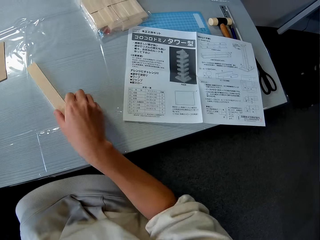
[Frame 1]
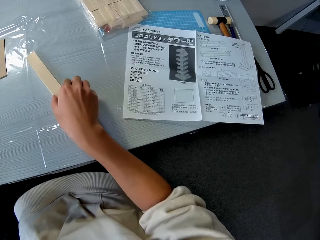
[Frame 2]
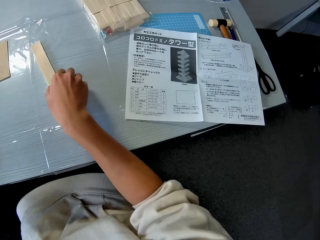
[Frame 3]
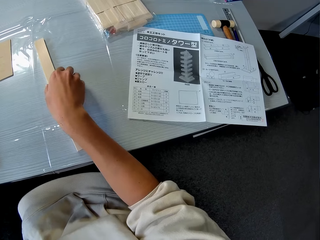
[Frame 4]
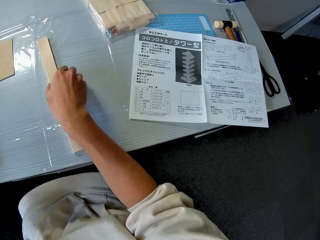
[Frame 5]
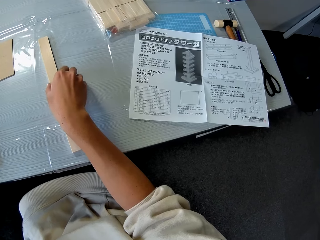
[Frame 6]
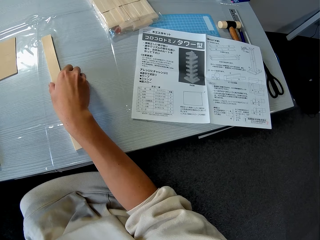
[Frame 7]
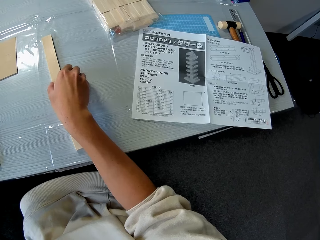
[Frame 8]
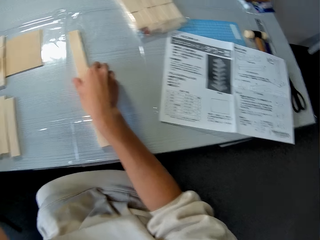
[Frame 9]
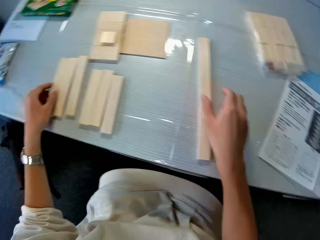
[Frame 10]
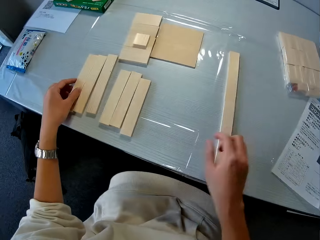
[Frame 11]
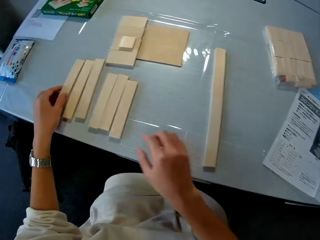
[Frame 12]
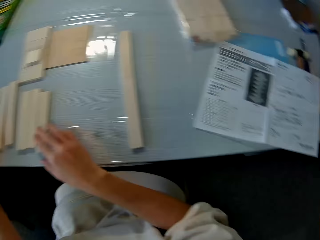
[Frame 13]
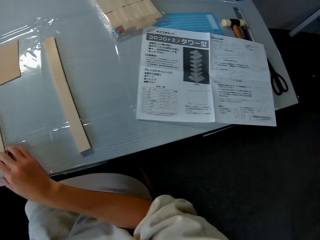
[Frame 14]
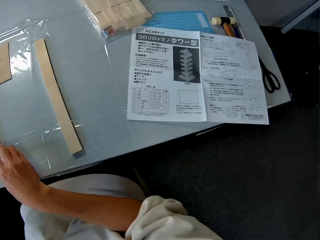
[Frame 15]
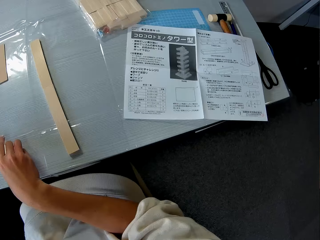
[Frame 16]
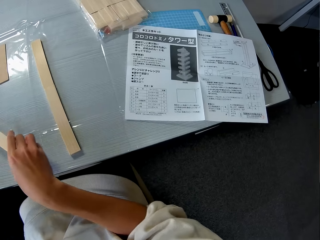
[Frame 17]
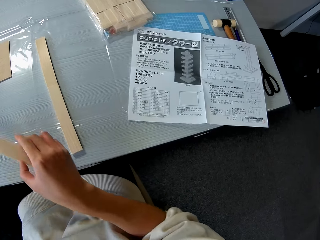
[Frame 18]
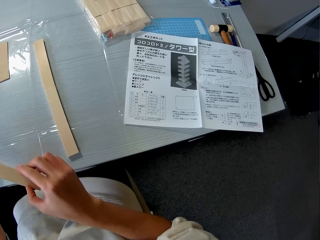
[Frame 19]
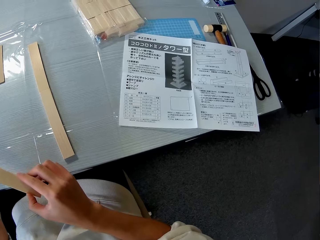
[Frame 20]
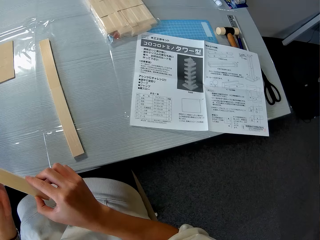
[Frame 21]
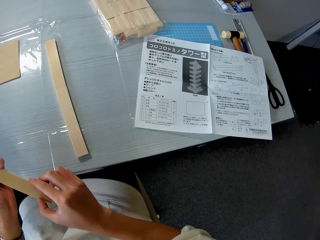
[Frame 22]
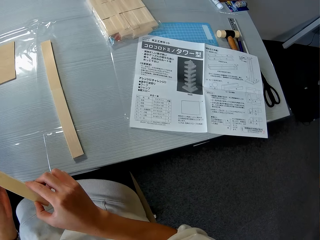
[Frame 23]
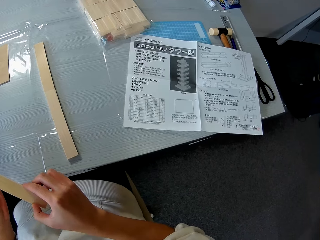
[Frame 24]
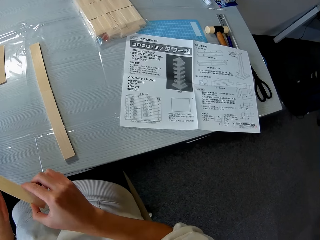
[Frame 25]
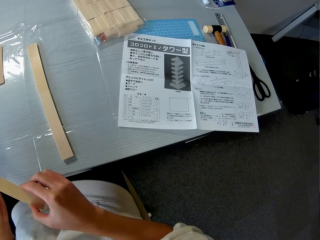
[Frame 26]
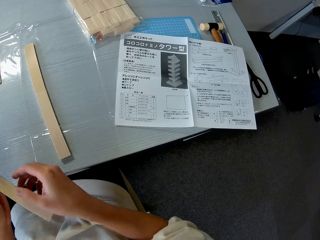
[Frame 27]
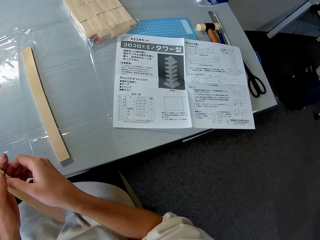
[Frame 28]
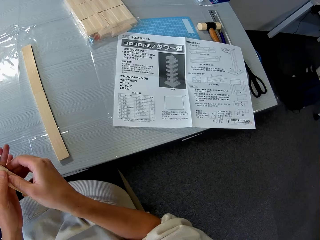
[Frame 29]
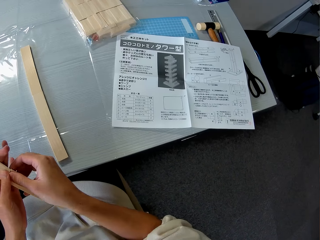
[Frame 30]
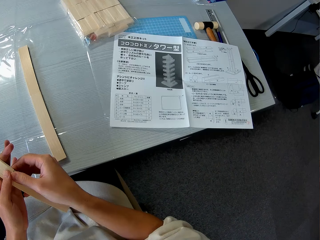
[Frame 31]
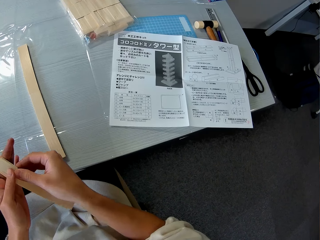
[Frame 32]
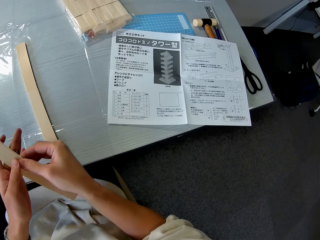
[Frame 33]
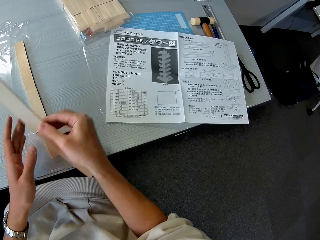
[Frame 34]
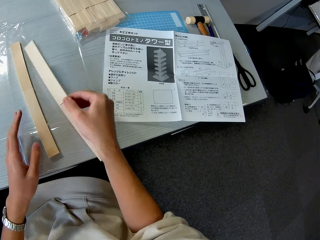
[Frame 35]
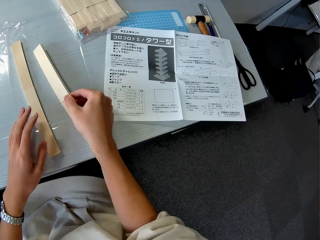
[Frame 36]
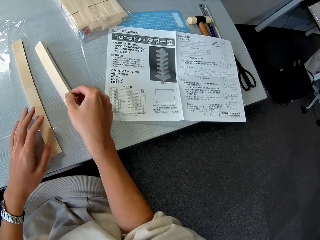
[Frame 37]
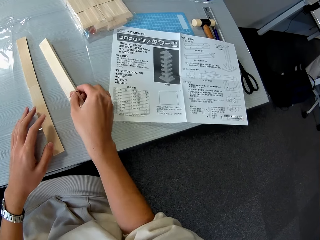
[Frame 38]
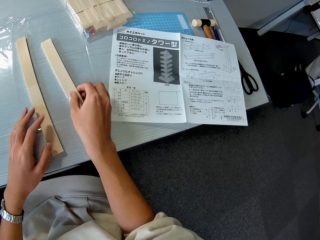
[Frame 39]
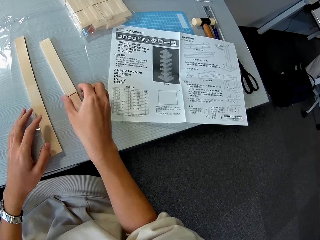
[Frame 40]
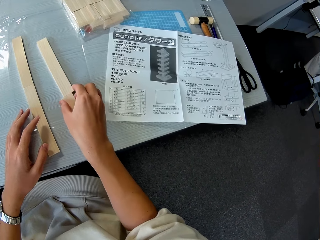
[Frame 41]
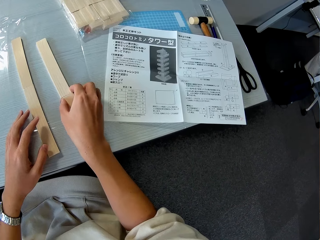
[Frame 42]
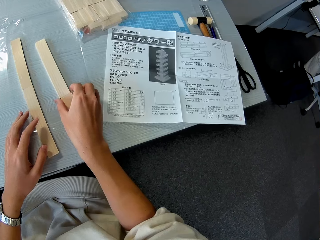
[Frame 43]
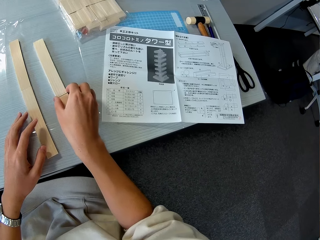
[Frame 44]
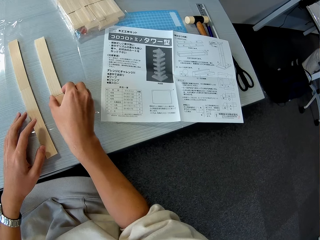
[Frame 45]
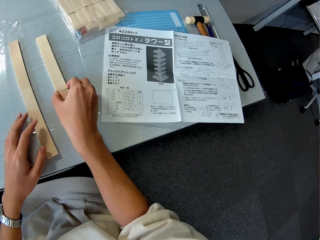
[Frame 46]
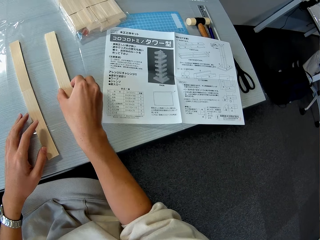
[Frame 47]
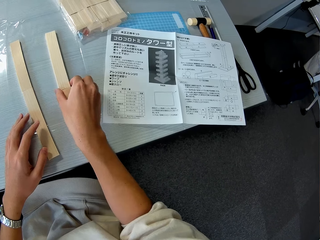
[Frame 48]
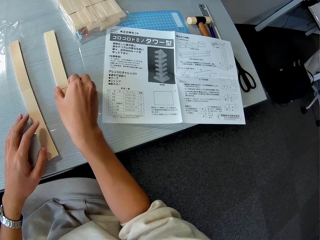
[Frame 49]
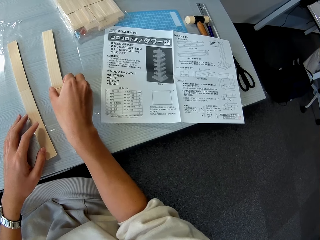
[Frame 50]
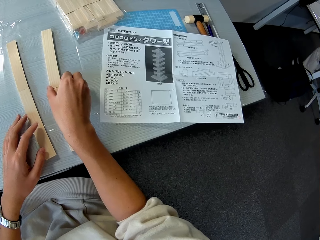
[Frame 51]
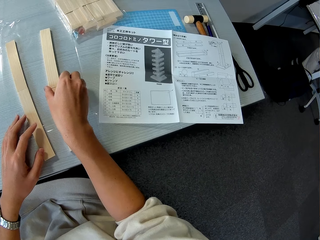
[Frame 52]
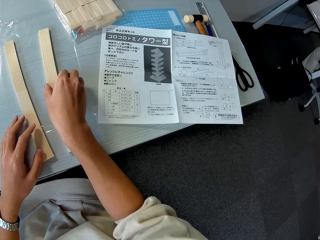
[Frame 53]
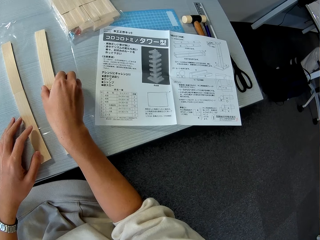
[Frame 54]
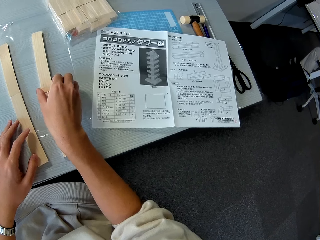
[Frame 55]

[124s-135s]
The camera wearer picks up a piece of wood. They pick up a piece of wood again. They attach the two pieces of wood. They put the pieces of wood down.

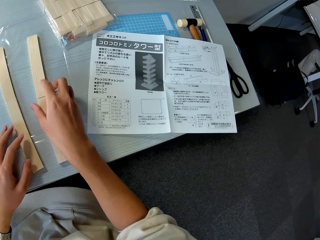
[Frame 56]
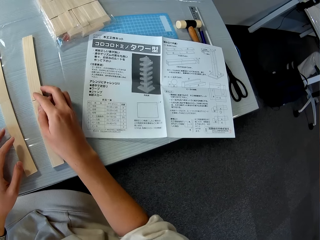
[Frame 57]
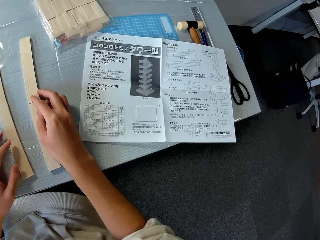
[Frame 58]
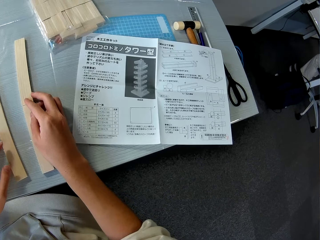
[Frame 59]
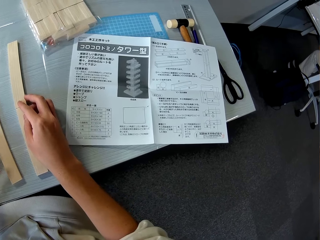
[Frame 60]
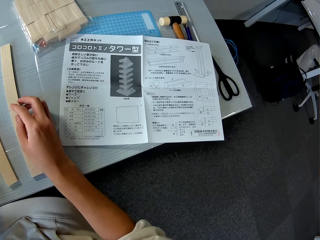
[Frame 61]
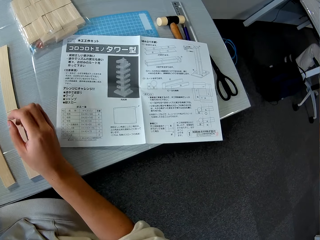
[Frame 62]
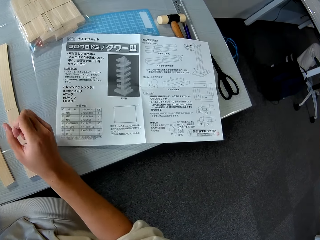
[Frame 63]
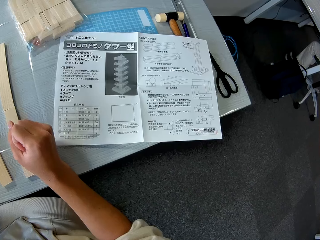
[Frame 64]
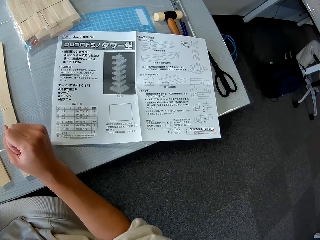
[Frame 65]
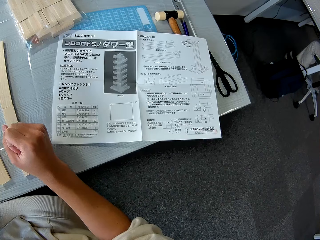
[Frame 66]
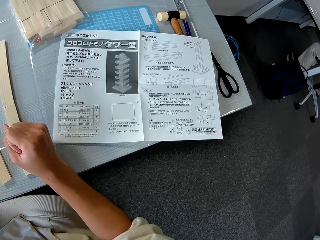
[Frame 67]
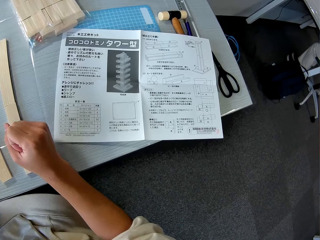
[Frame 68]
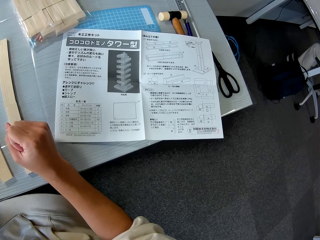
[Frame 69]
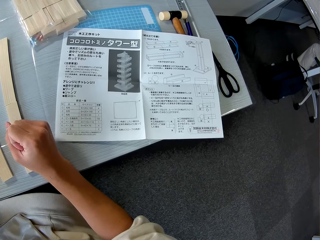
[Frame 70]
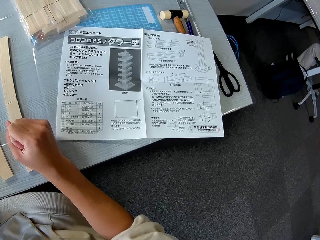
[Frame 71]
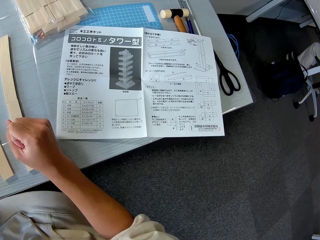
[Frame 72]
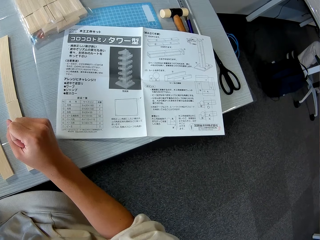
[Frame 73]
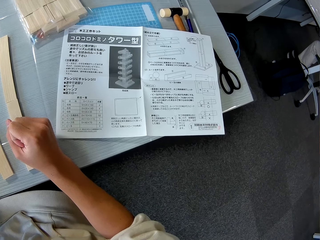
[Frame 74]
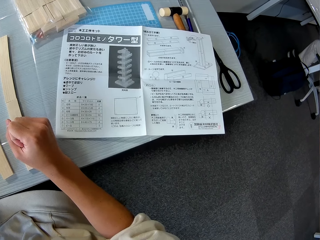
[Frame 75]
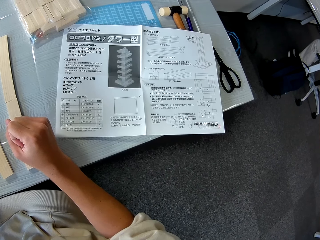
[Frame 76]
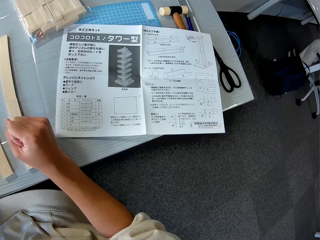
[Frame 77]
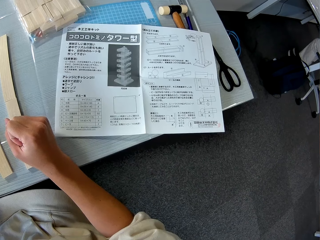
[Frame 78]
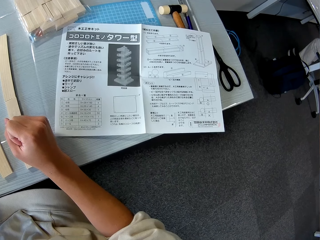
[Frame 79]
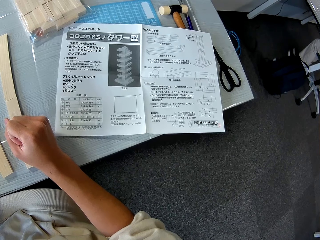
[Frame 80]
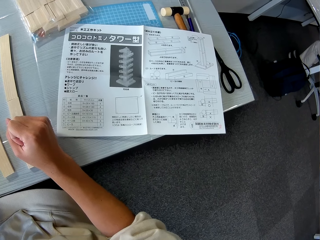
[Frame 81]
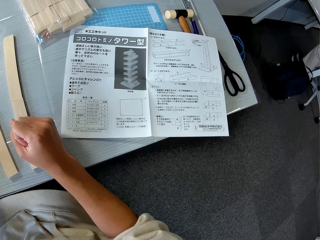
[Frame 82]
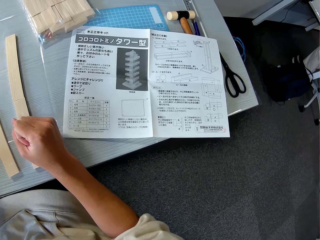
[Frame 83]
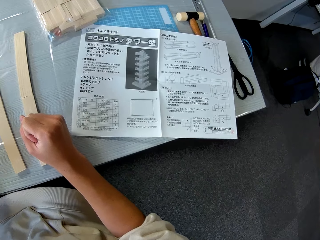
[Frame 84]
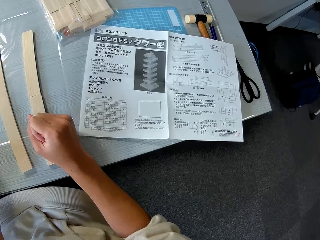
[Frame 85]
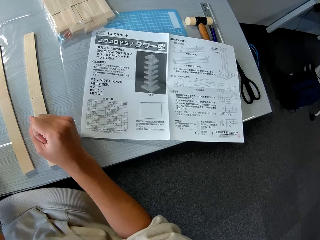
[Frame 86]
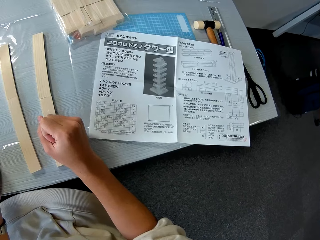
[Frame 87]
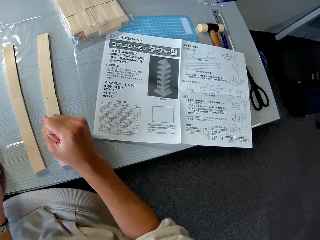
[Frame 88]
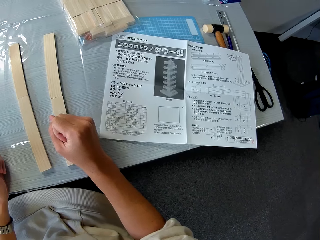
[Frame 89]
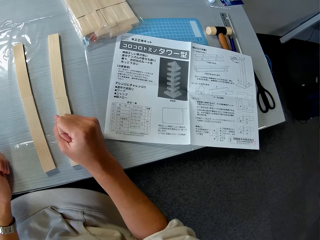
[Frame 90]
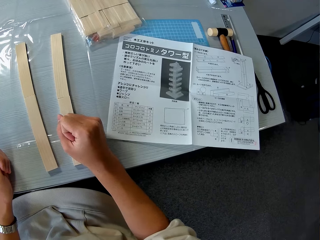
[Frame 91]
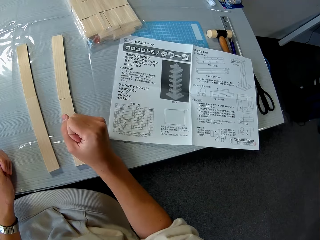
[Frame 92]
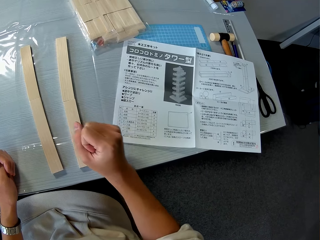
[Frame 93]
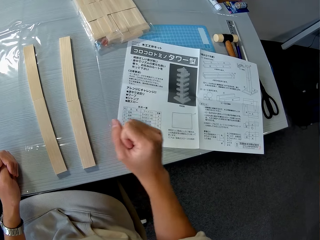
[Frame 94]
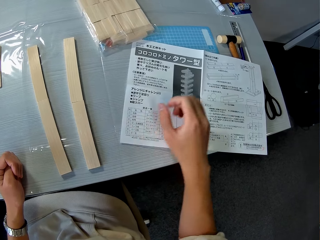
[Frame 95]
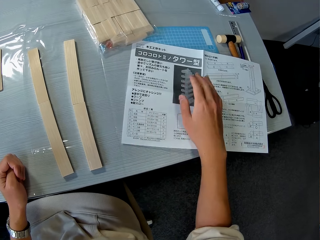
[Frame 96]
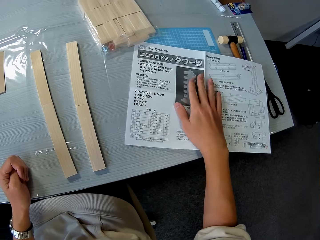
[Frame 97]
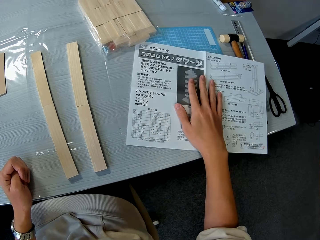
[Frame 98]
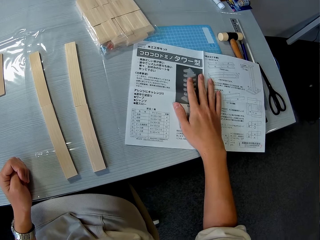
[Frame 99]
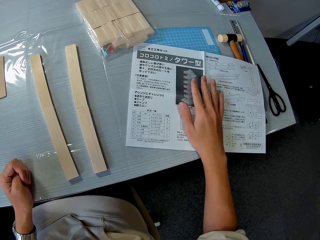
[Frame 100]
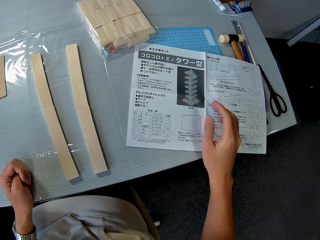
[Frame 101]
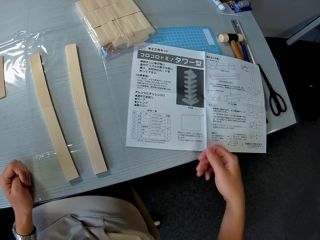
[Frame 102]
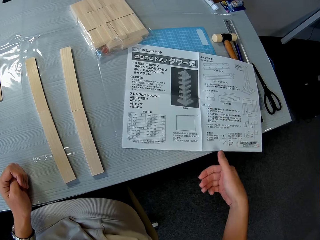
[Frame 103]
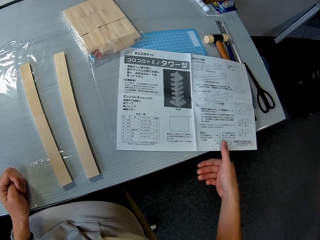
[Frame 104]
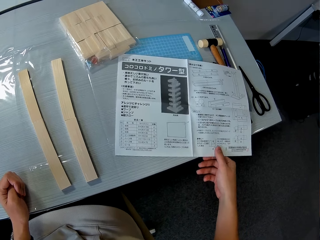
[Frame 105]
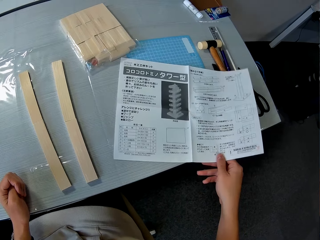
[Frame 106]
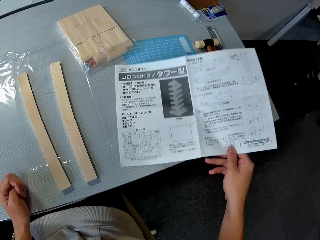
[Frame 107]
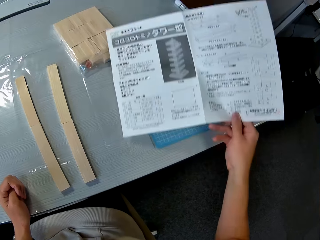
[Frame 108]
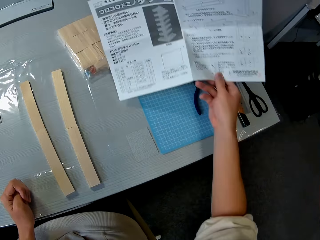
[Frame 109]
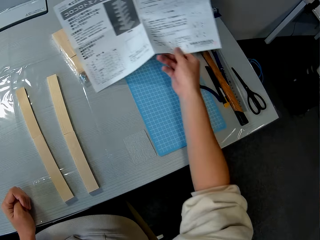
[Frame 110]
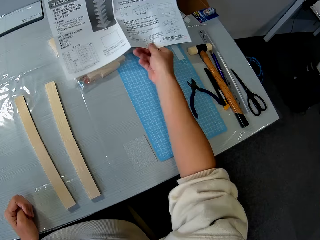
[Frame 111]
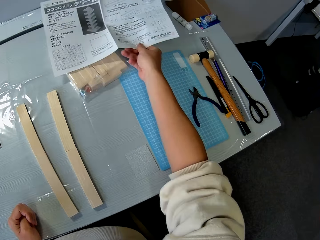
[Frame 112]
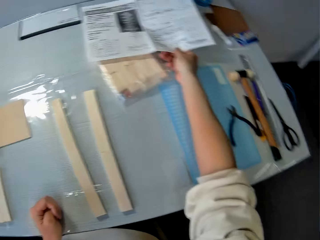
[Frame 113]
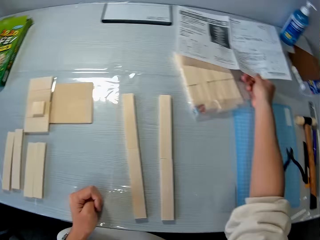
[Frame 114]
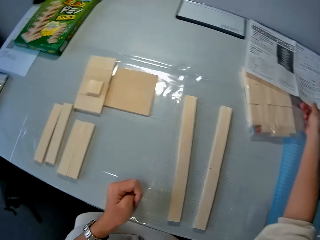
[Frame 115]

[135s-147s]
The camera wearer reads the manual. He places his right hand on the instruction manual. He moves the instruction manual forward on the table with his right hand. He picks up the manual.
